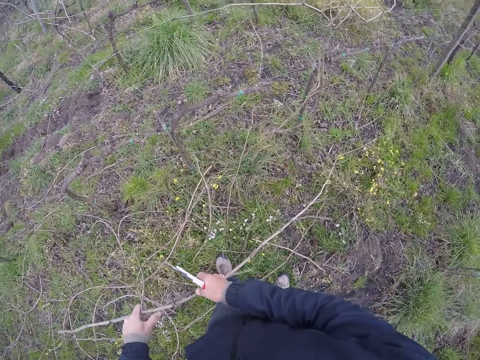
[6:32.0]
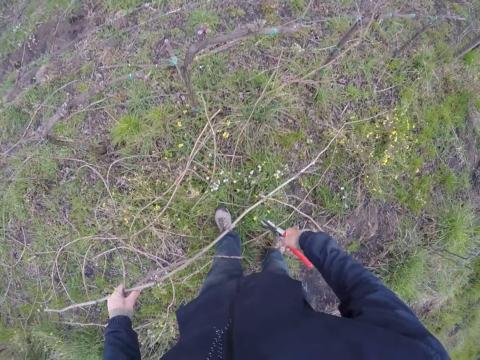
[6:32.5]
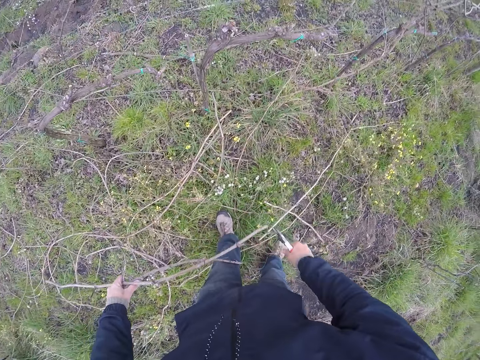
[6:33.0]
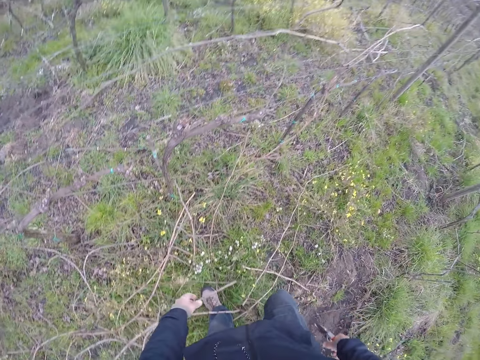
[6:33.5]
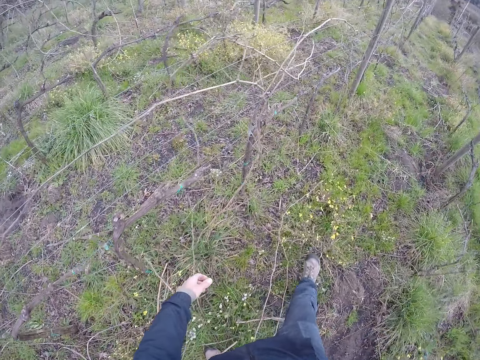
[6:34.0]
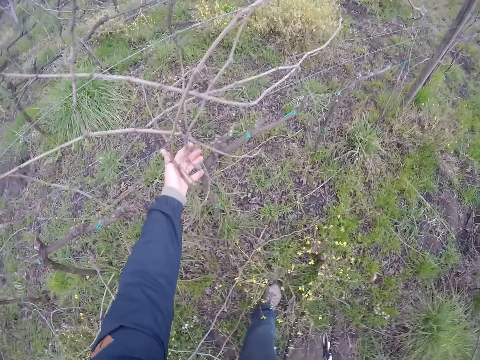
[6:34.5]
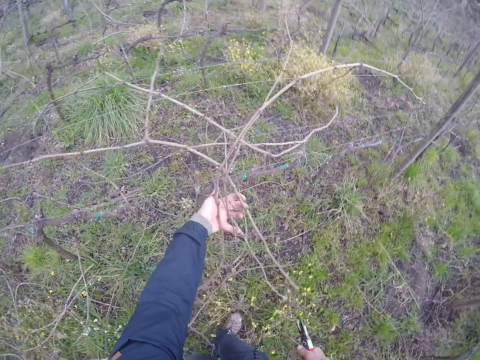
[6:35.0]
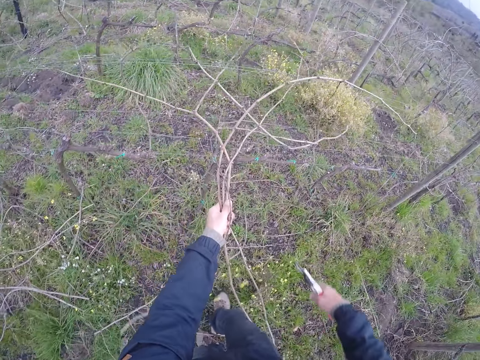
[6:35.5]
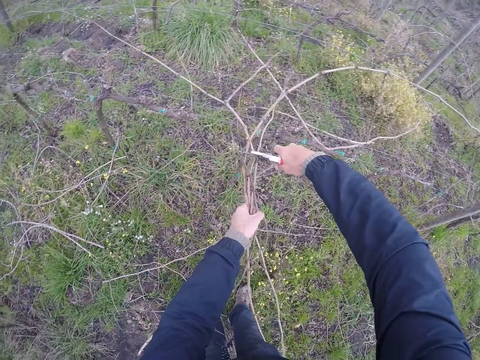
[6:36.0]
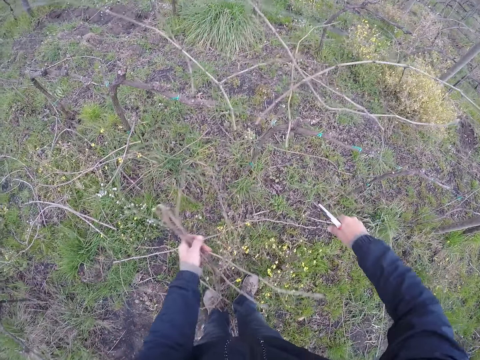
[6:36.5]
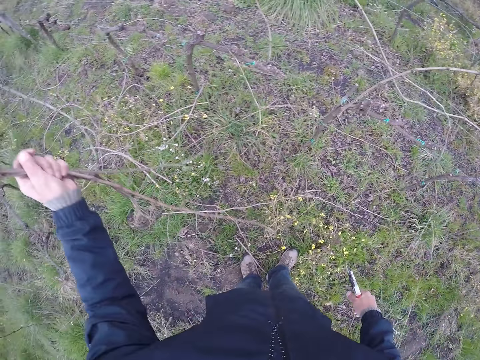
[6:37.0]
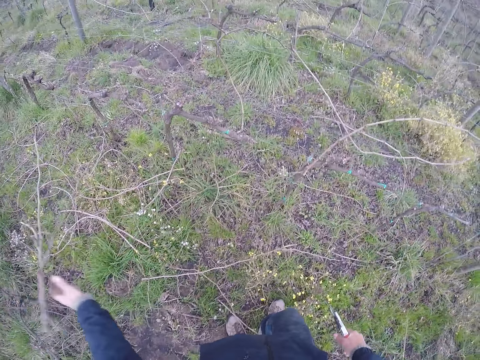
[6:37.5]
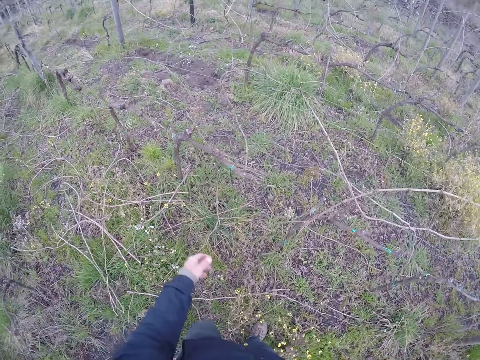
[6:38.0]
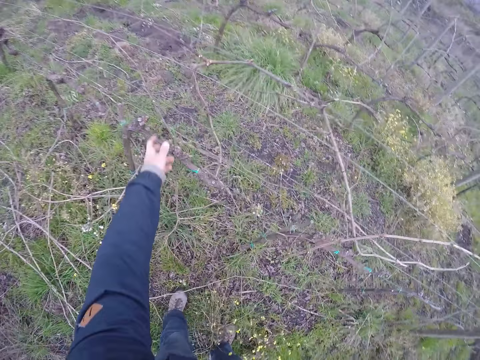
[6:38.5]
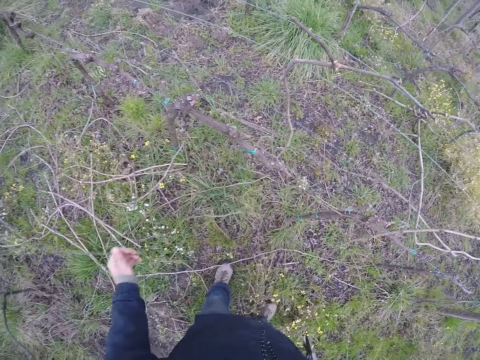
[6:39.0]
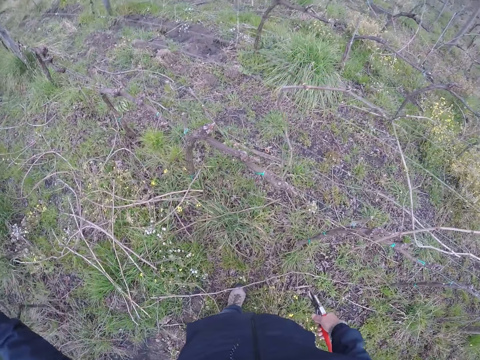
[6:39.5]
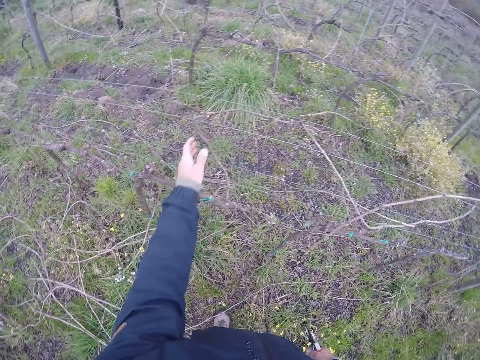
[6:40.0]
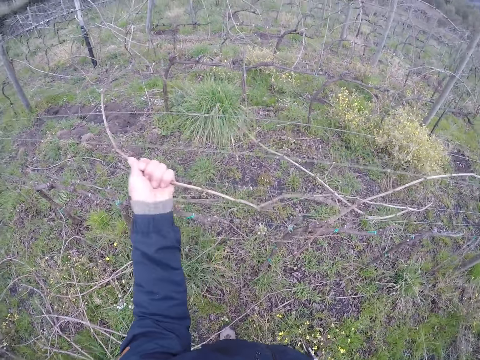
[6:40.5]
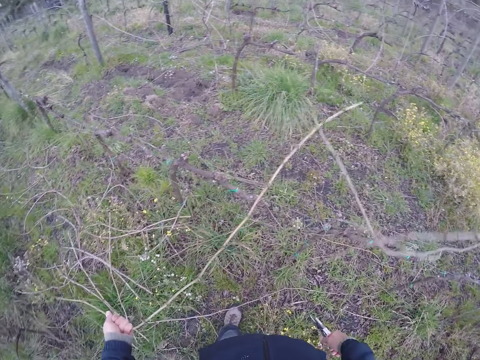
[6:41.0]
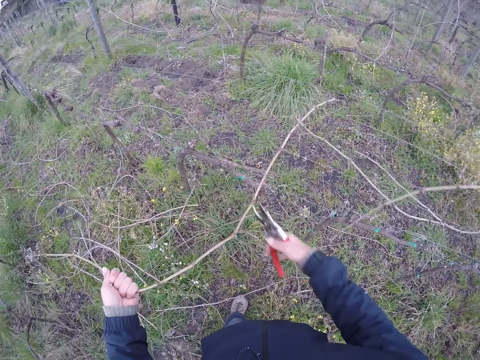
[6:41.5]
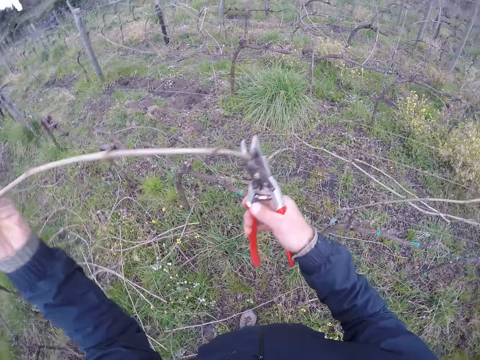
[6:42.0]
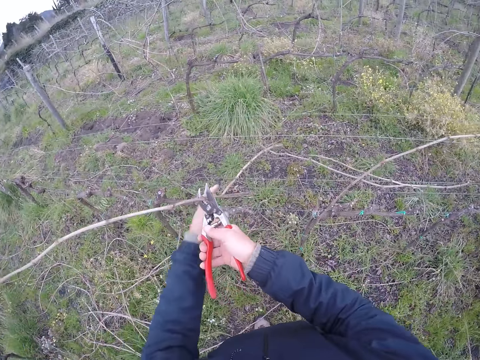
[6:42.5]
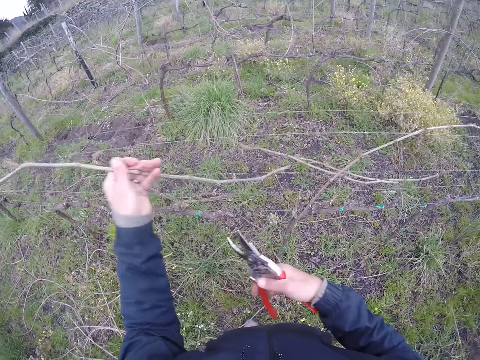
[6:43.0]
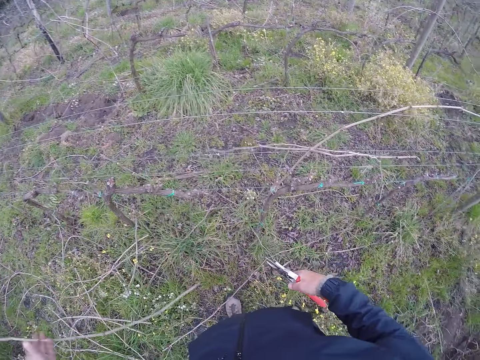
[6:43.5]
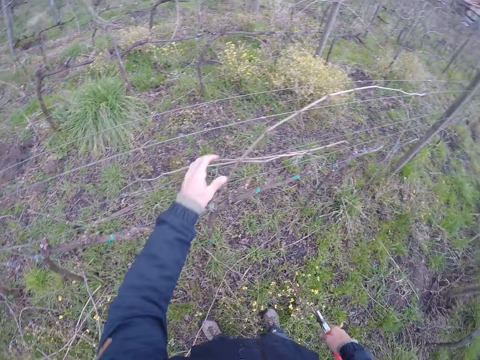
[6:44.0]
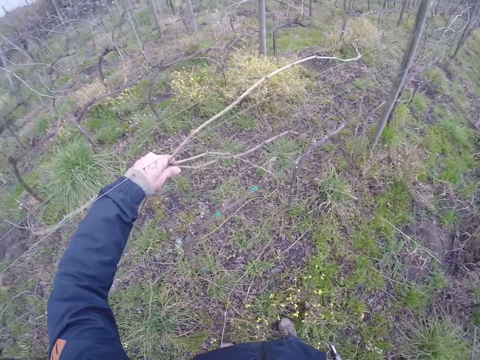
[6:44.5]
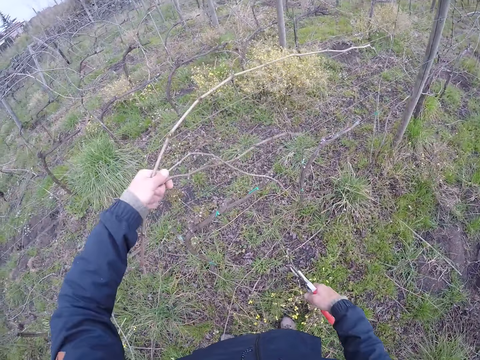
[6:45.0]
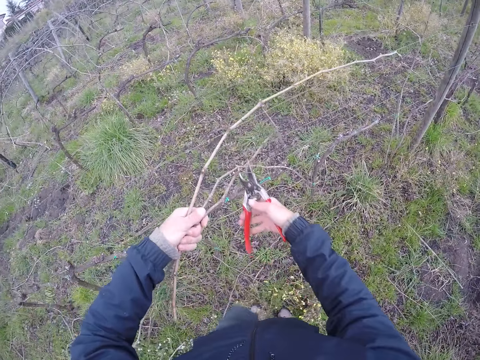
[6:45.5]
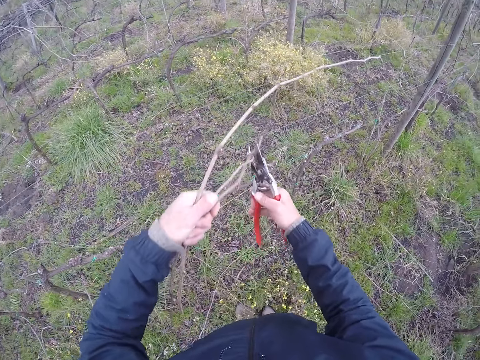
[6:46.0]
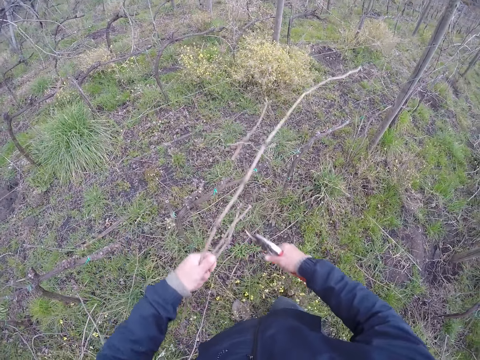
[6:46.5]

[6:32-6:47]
The camera wearer drops some sticks on the ground with his left hand. He pulls some sticks on the barb wire with his left hand. He cuts the sticks on the barb wire with the side cutter in his right hand. He drops the sticks on the ground with his left hand. He pulls a stick on the barb wire with his left hand. He pulls the stick on the barb wire with his left hand again. He cuts the stick. He drops the stick on the ground with his left hand. He pulls some sticks on the barb wire with his left hand. He cuts the sticks on the barb wire with the side cutter in his right hand.

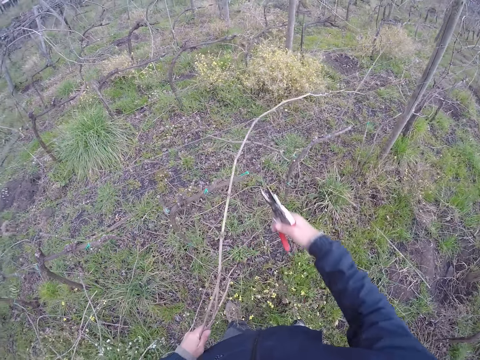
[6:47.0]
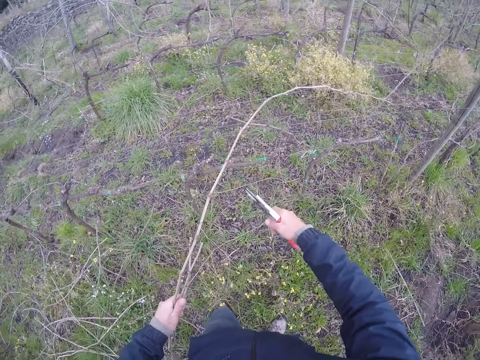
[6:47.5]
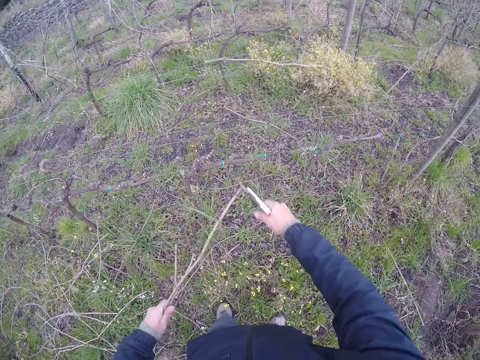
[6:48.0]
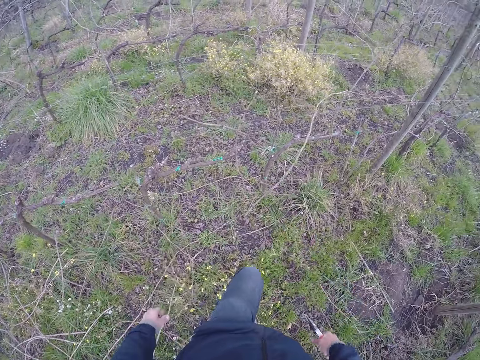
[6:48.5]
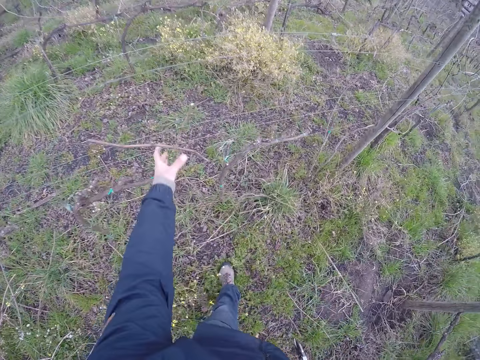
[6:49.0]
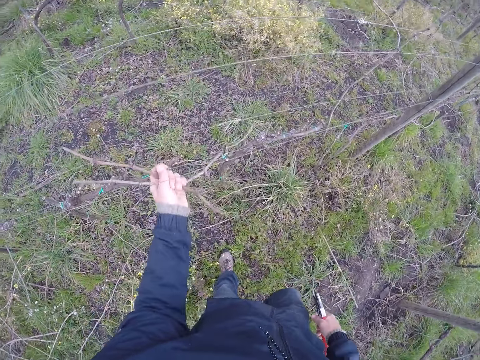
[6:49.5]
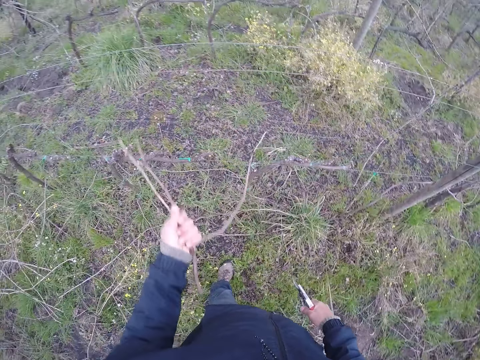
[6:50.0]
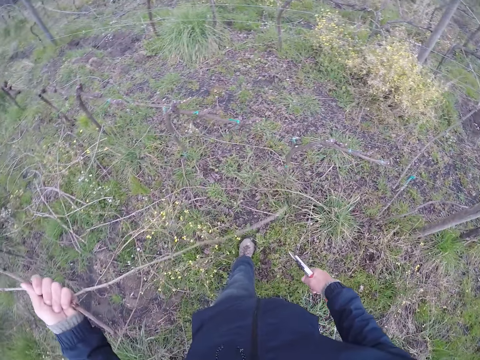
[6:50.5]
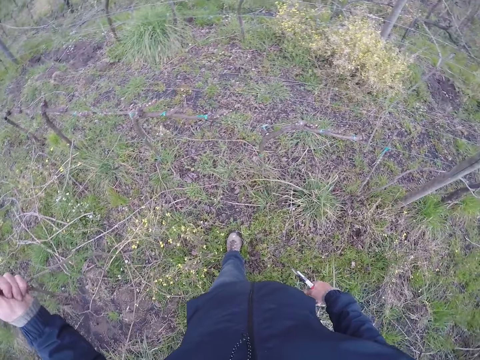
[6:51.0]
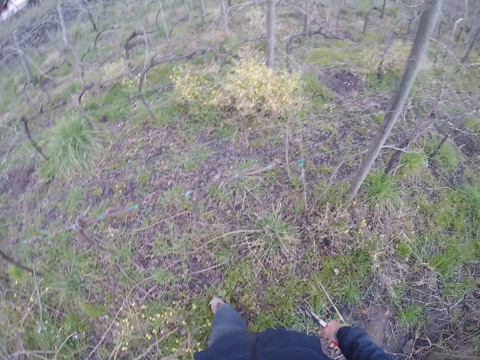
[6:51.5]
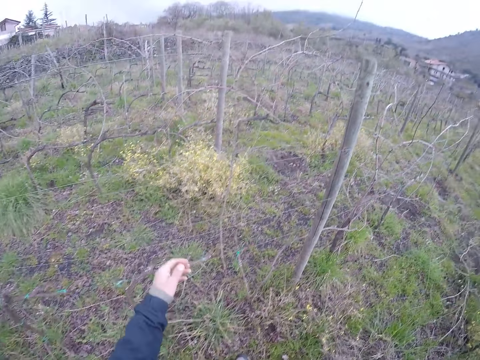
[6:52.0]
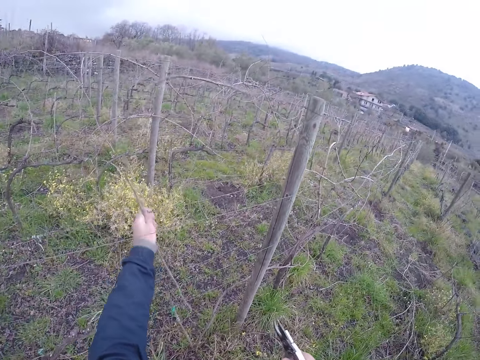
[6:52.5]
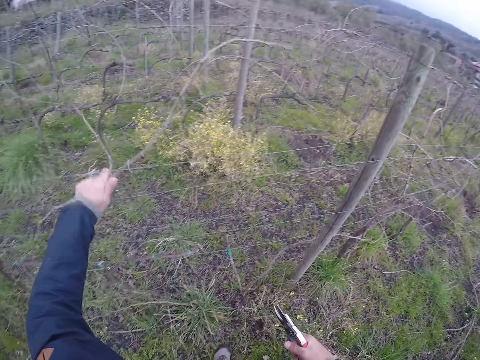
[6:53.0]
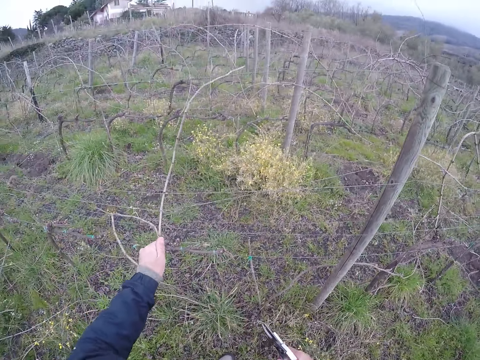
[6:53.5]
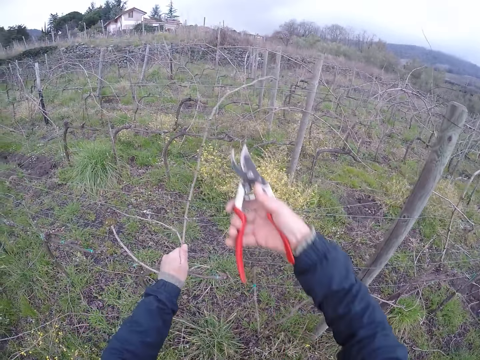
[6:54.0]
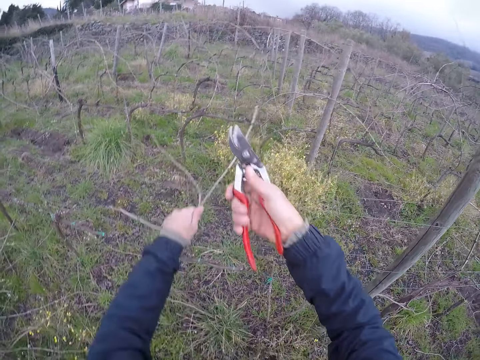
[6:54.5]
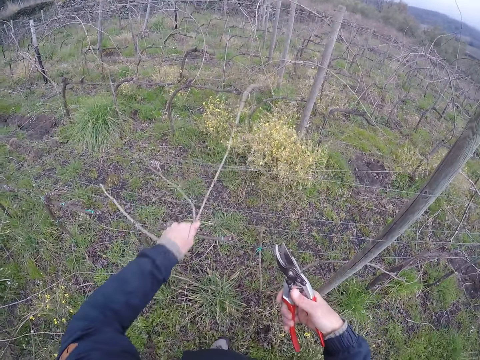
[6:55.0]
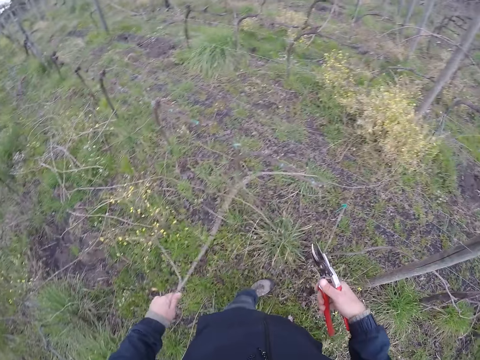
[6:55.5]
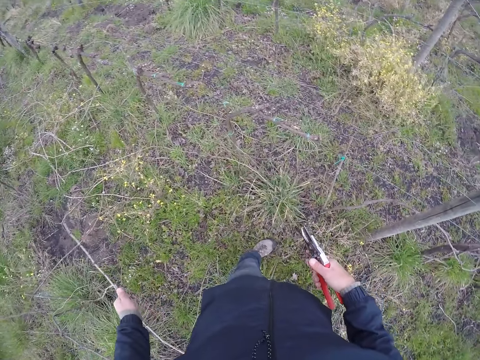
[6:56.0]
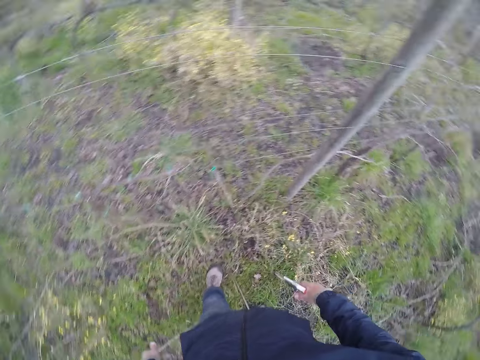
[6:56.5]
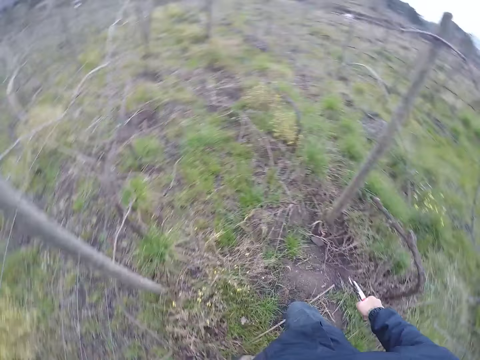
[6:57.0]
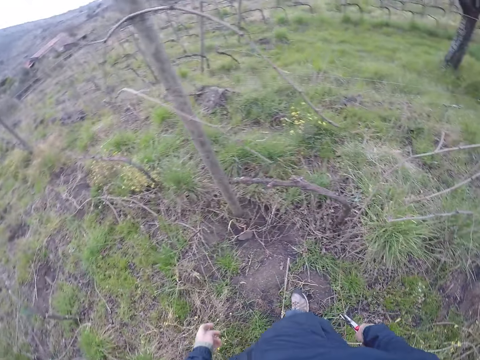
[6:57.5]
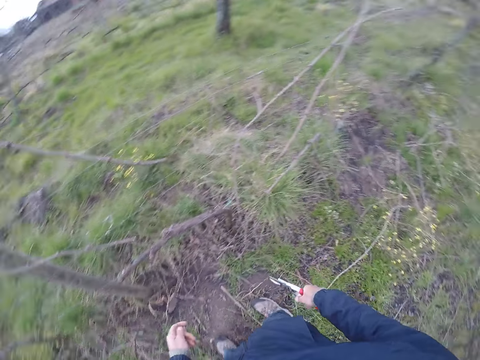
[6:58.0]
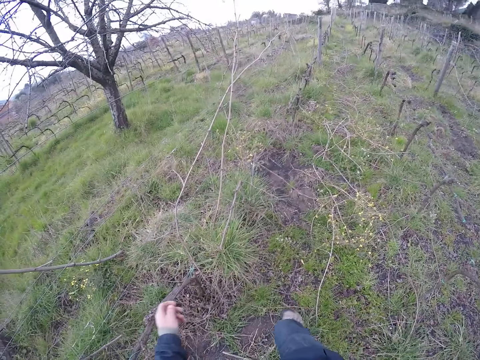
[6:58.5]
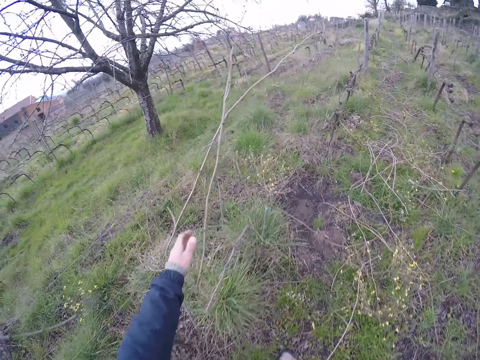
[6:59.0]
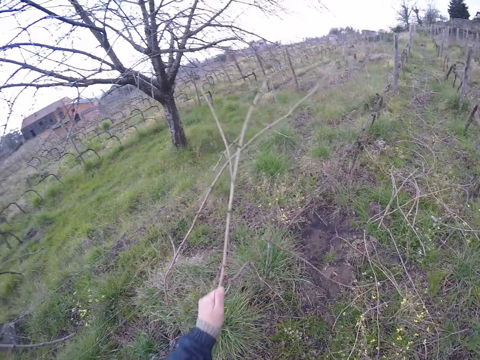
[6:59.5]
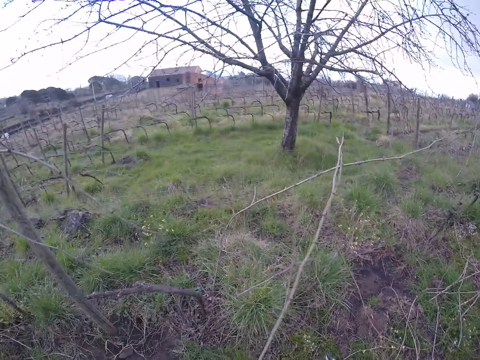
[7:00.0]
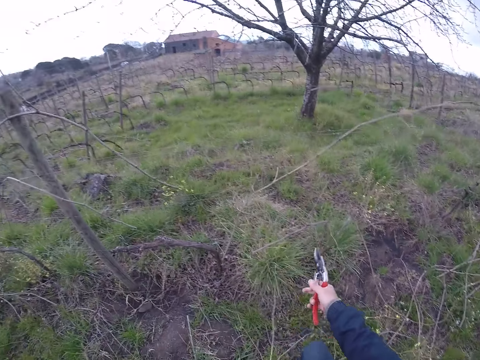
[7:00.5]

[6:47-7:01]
The camera wearer cuts the stick on the barb wire with the side cutter in his right hand. He drops the stick on the ground with his left hand. He pulls some sticks on the barb wire with his left hand. He pulls a stick on the barb wire with his left hand. He picks the stick. He cuts the stick on the barb wire with the side cutter in his right hand. He drops the stick on the ground with his left hand. He pulls a stick on the barb wire with his left hand.
